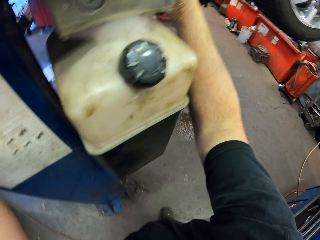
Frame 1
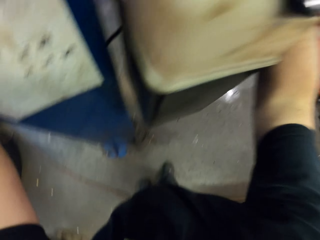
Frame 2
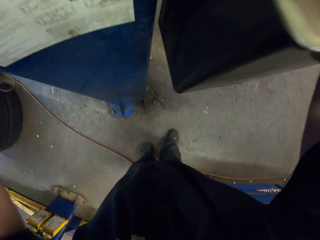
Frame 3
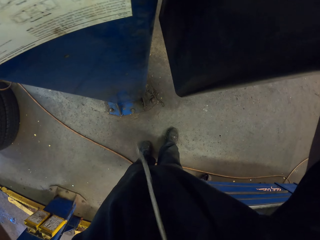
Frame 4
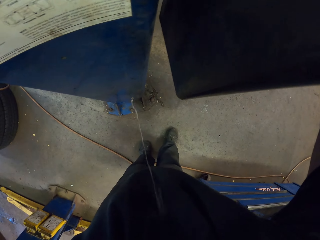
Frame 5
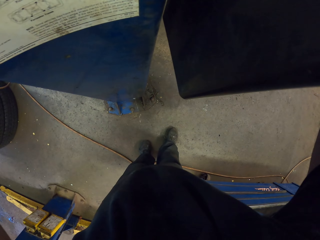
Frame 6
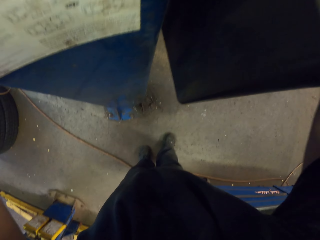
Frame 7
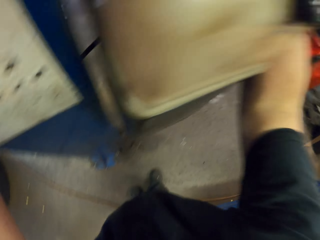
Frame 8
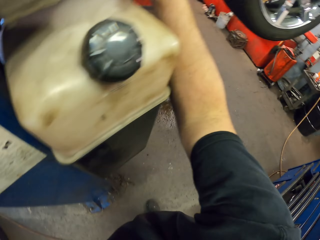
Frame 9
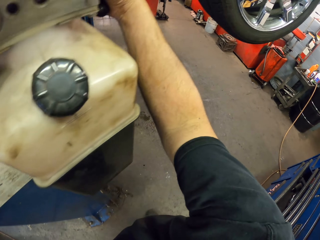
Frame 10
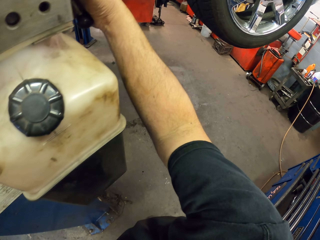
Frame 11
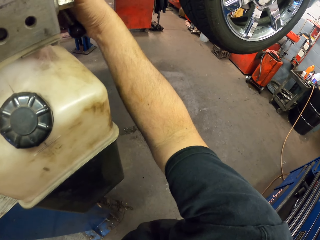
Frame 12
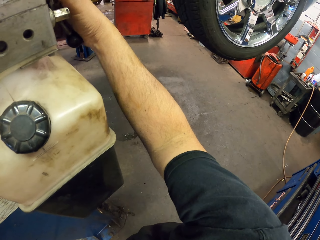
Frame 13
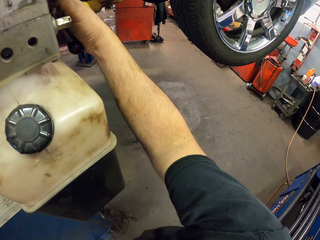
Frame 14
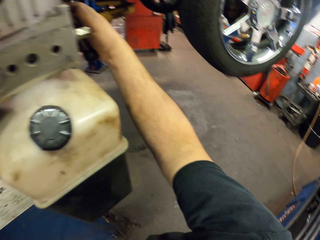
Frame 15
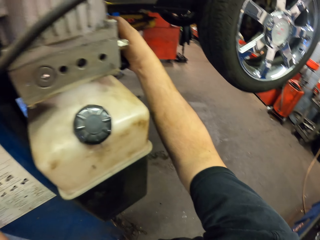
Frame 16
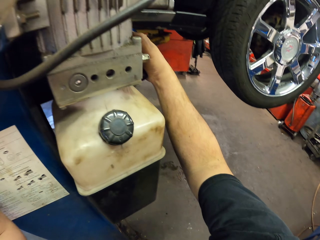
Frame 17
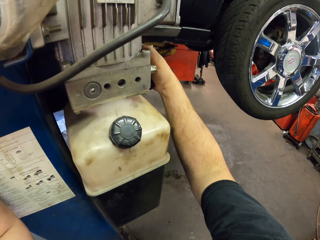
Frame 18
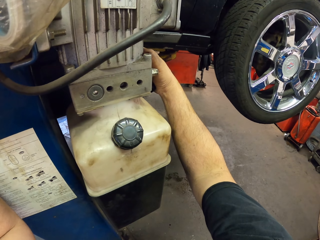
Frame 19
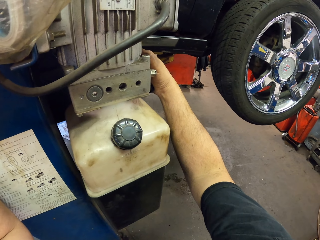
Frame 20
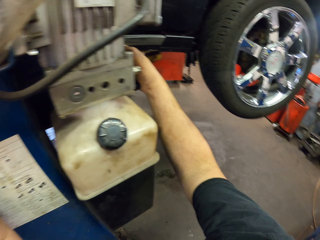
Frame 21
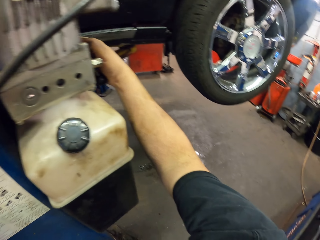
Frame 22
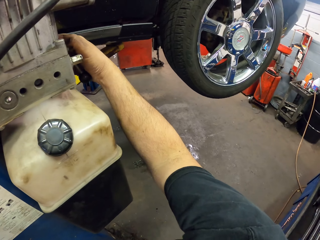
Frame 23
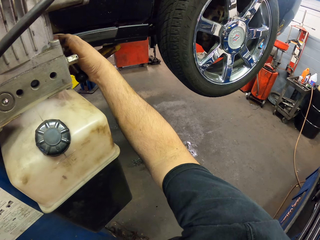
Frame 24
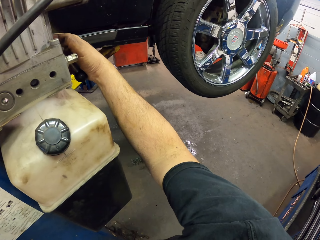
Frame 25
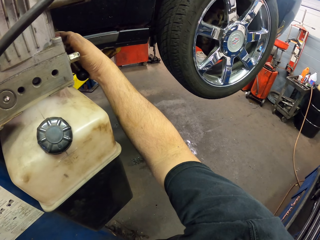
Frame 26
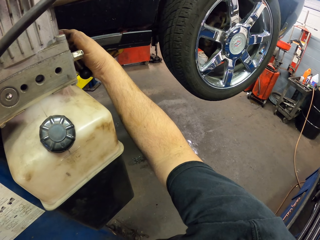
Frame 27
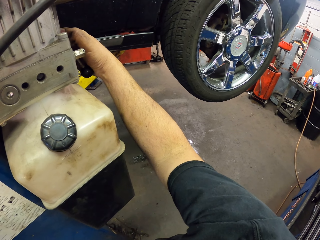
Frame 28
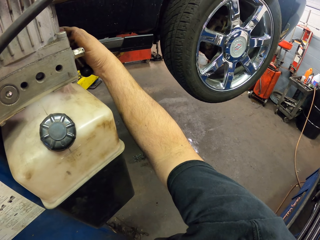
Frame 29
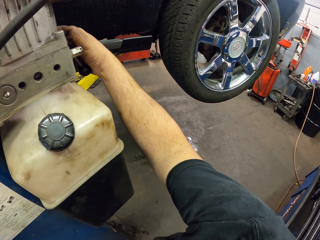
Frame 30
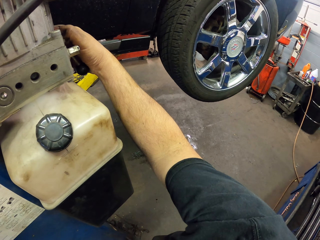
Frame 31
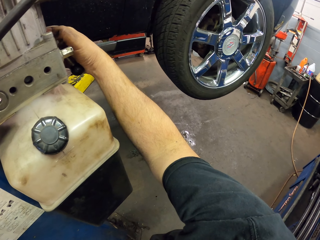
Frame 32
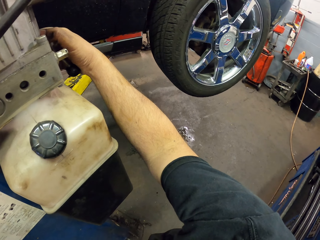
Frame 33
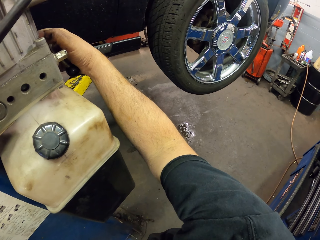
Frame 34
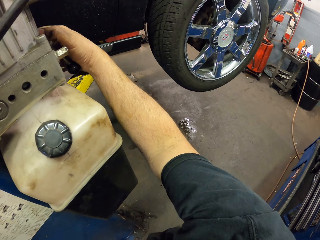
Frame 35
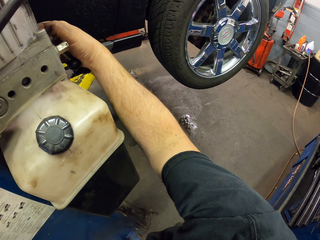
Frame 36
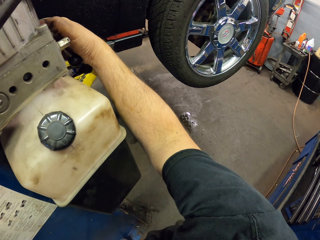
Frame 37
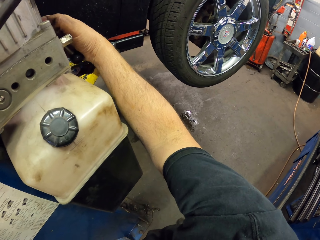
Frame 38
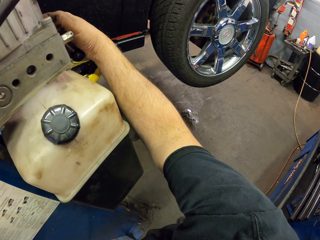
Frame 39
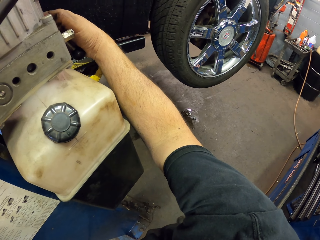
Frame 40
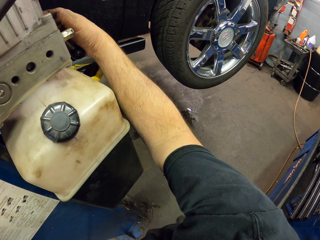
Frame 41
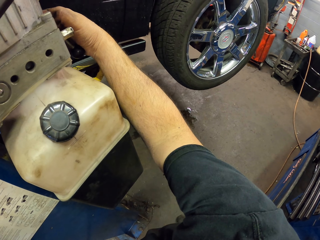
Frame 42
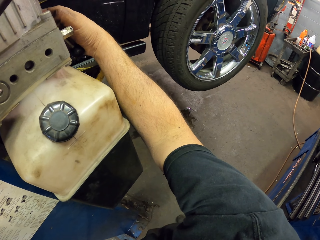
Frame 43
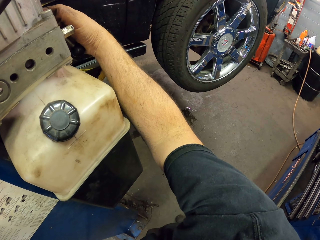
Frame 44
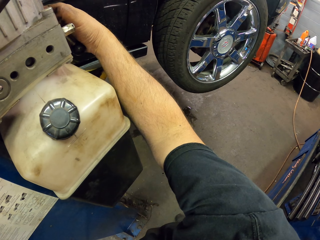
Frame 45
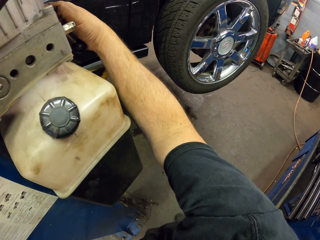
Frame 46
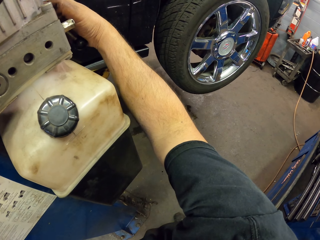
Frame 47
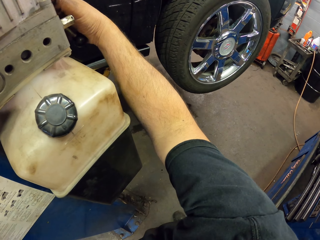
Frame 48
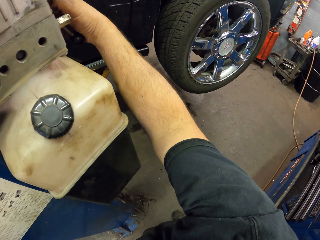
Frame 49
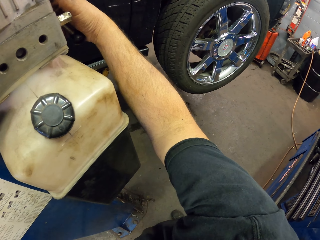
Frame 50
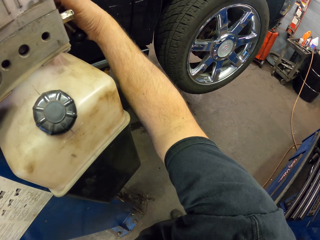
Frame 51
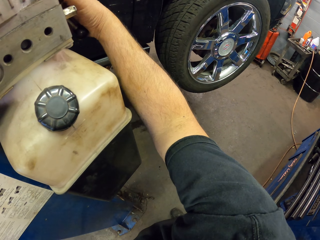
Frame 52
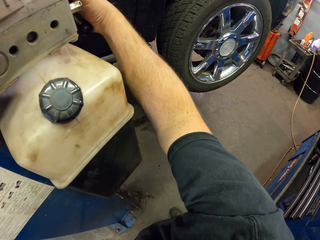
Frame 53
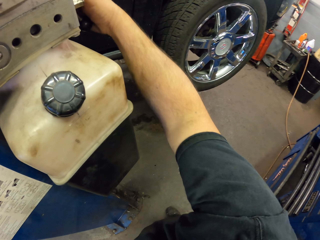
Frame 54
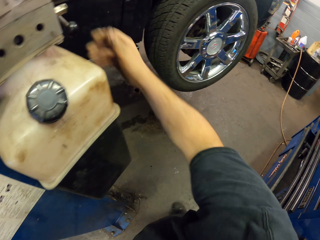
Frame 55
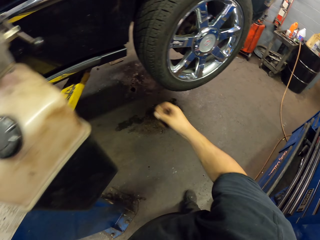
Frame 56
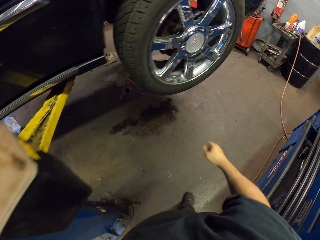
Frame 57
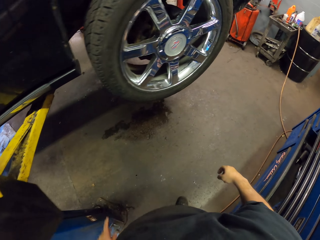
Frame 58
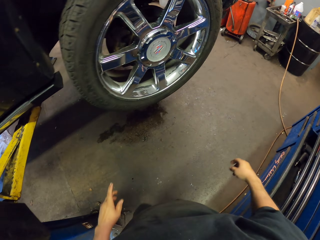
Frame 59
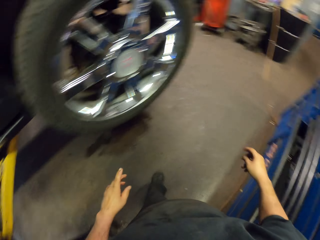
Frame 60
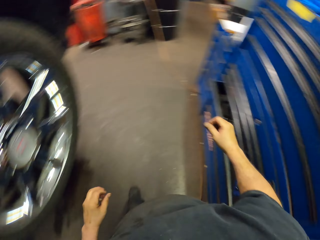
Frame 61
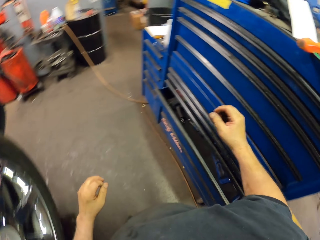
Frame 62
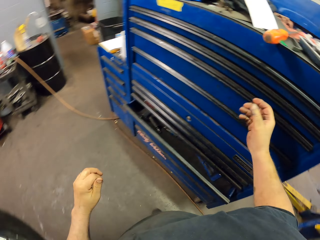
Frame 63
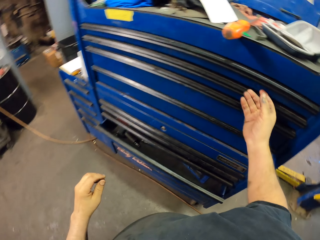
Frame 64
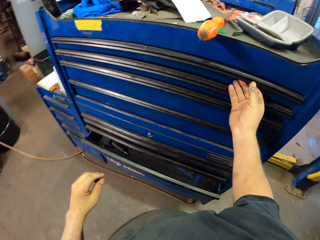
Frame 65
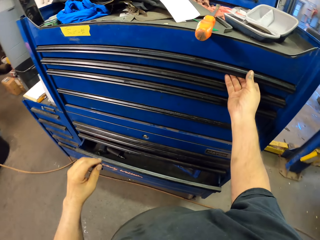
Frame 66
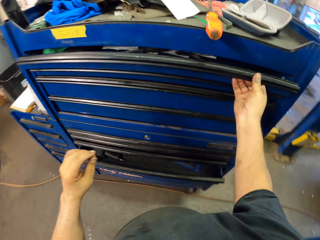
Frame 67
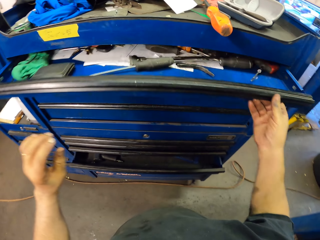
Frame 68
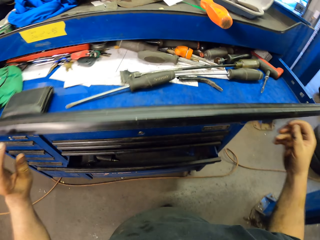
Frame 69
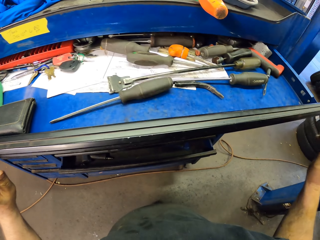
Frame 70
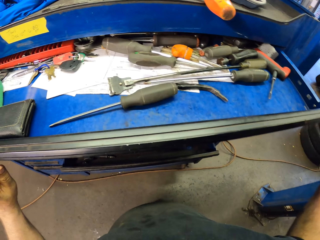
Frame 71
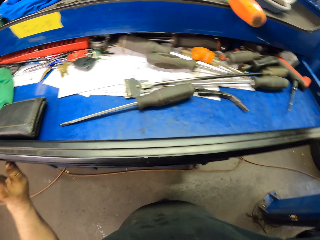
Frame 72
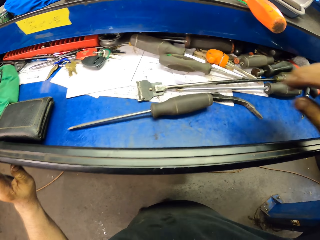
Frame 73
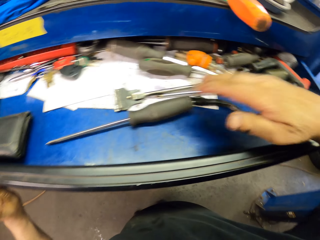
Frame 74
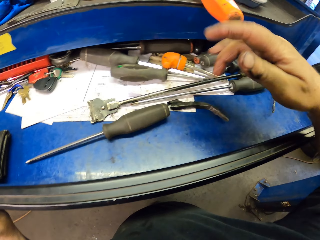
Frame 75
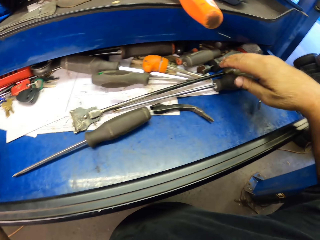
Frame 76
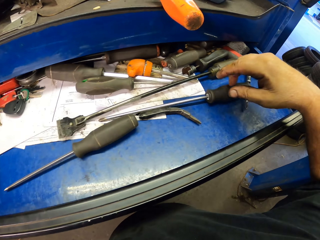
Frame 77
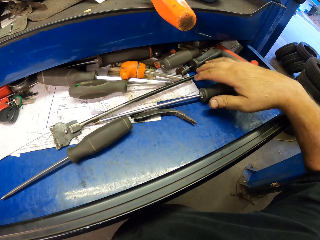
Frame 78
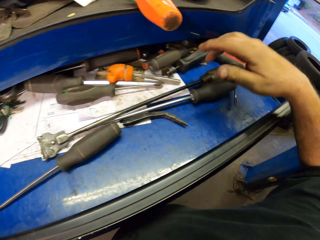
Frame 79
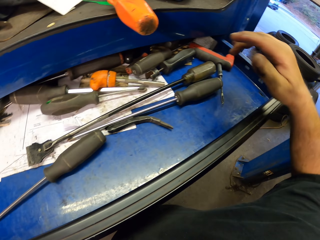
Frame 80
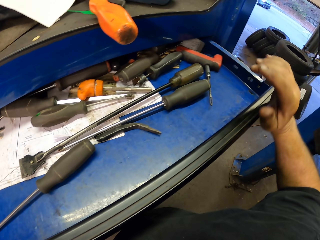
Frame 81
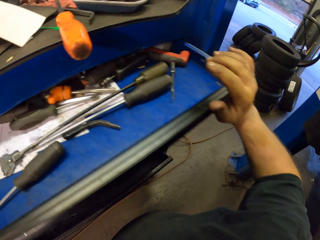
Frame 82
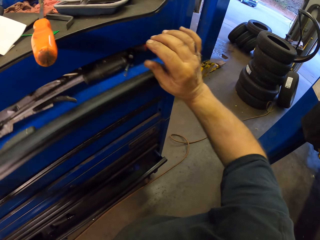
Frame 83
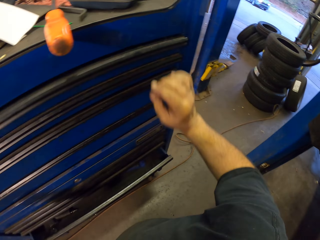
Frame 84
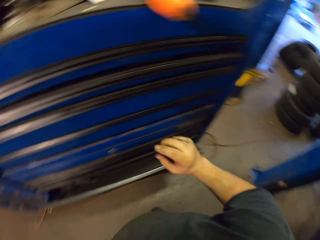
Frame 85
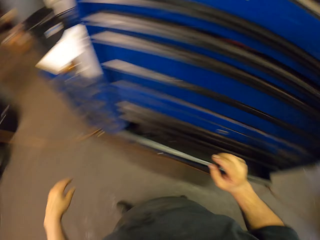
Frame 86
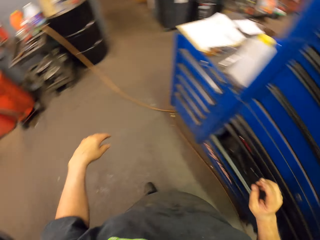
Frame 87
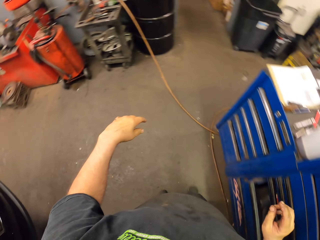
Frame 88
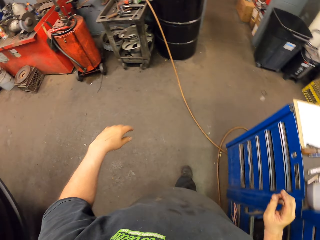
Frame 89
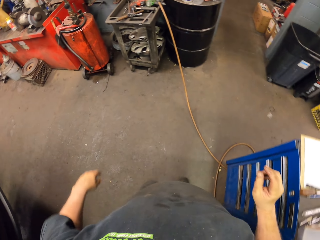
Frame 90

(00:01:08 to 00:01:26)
The camera wearer lowers the car to the ground. They open a drawer. They close the drawer. They turn to the tool table.

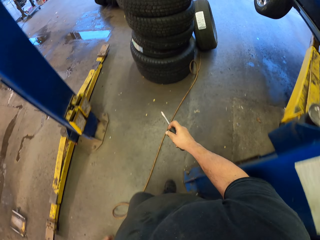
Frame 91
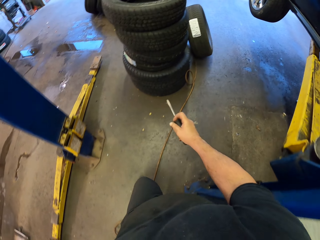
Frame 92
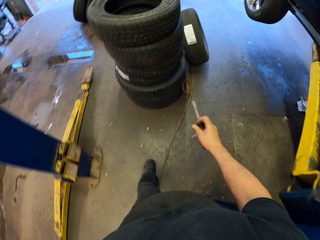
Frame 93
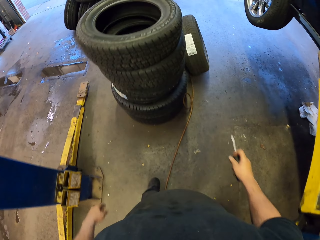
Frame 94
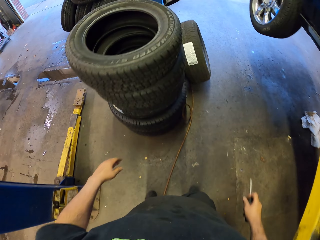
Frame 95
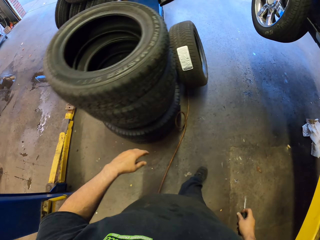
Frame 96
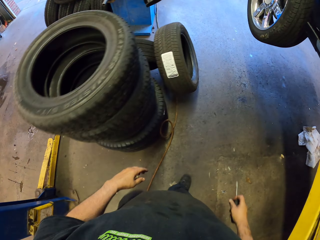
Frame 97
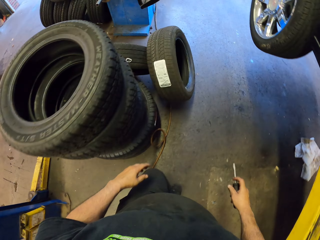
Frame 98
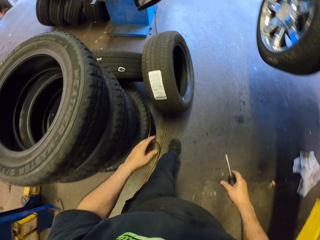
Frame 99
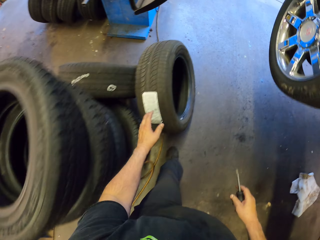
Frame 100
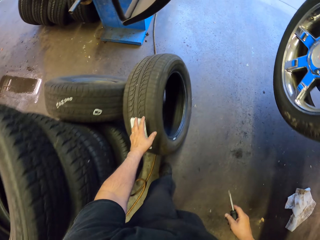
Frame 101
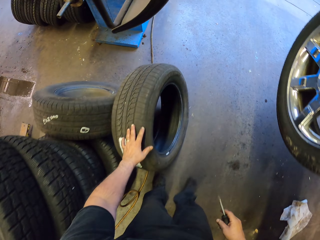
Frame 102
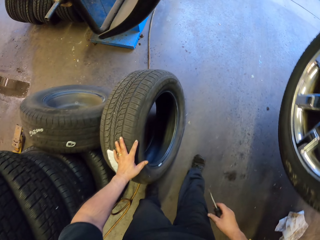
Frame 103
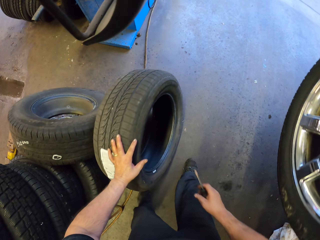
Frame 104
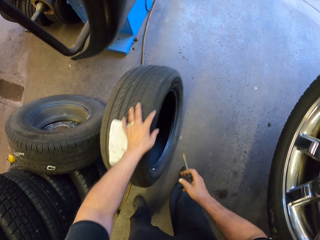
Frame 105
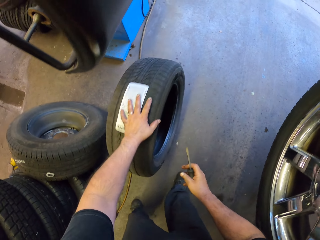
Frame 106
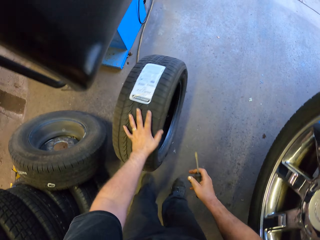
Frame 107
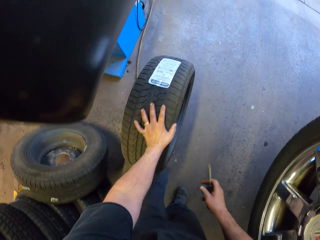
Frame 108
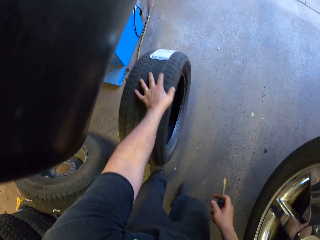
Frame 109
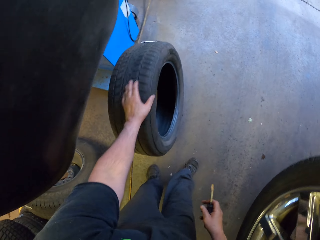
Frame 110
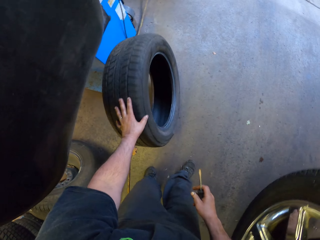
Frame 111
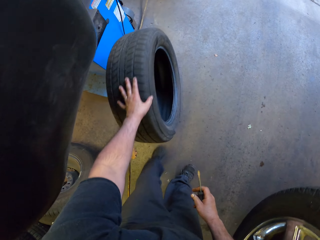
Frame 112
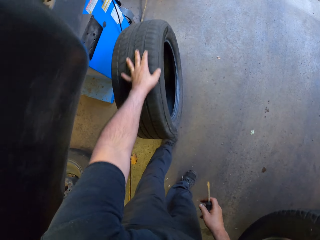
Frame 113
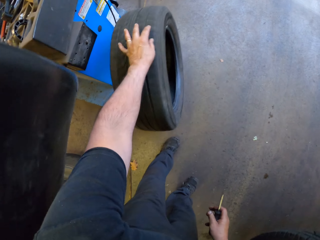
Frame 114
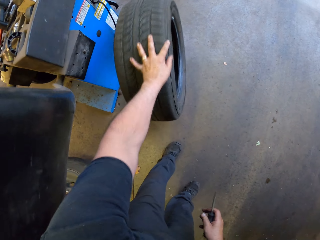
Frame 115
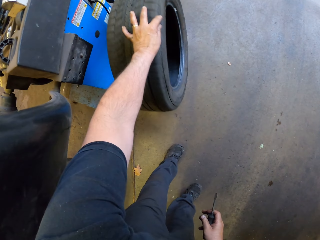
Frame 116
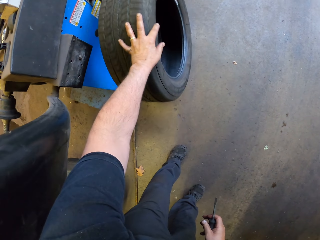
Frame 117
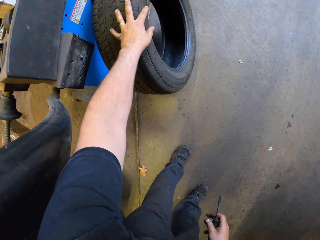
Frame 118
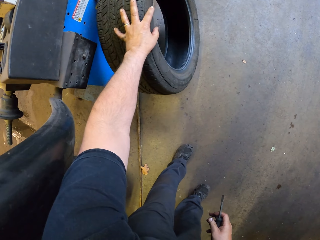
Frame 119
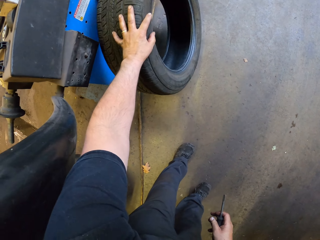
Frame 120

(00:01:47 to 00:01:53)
The camera wearer rolls the wheel on the floor towards the vehicle.
